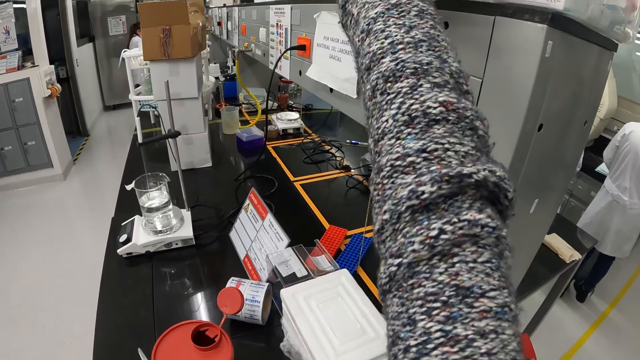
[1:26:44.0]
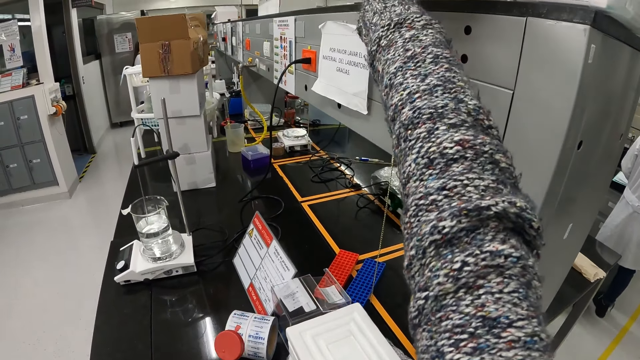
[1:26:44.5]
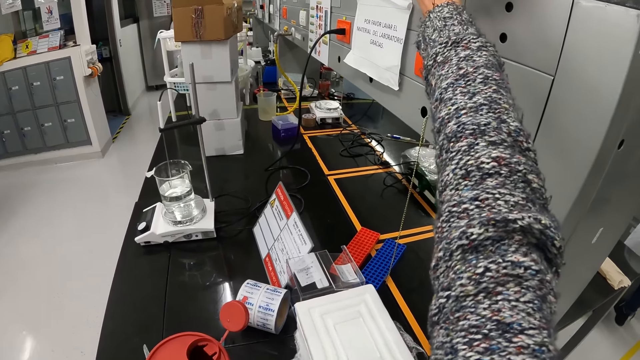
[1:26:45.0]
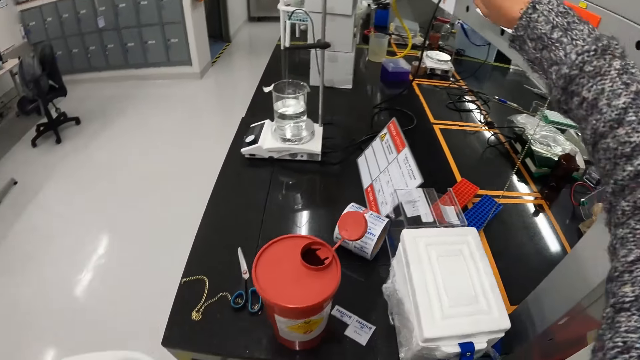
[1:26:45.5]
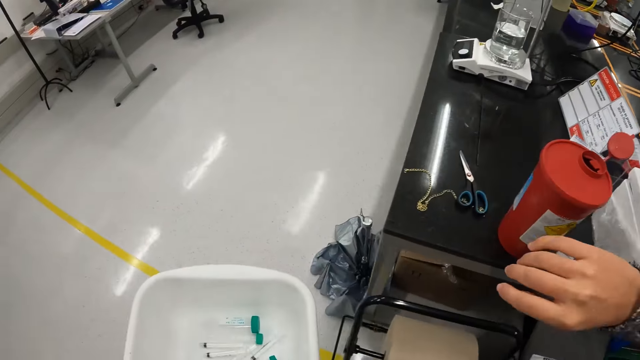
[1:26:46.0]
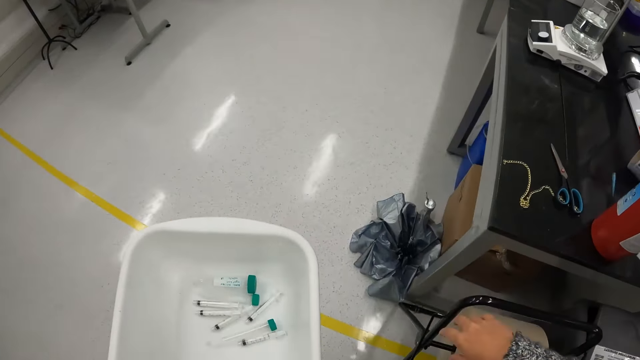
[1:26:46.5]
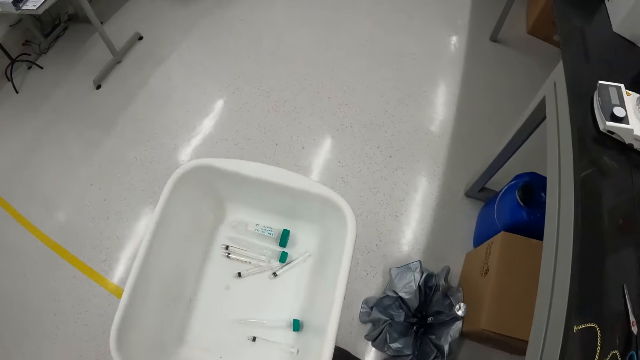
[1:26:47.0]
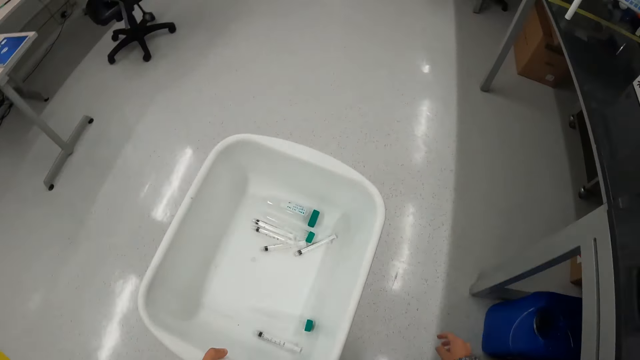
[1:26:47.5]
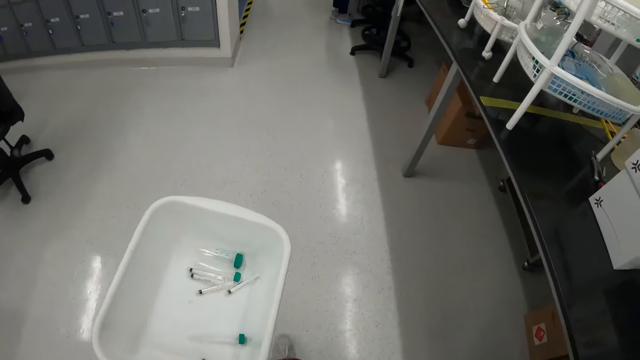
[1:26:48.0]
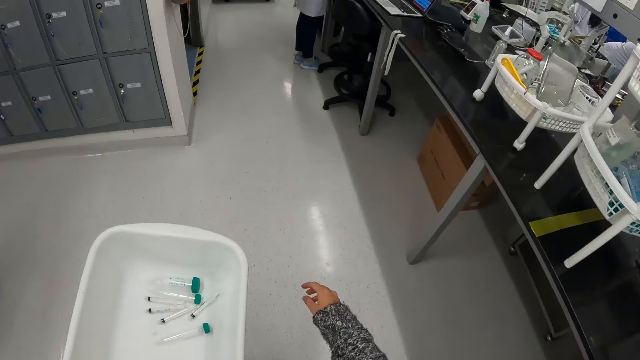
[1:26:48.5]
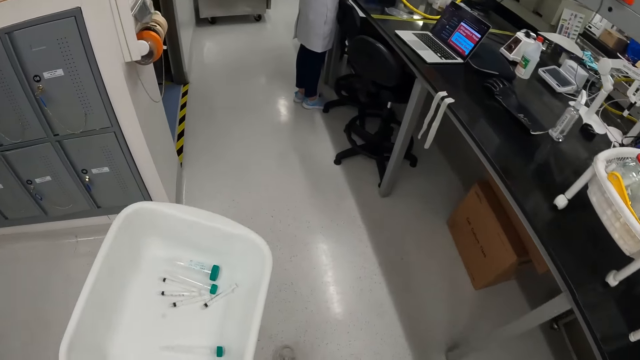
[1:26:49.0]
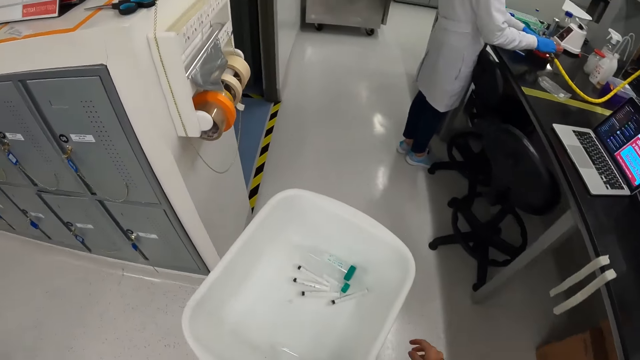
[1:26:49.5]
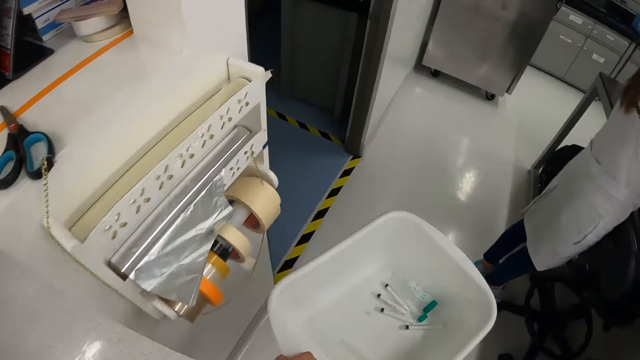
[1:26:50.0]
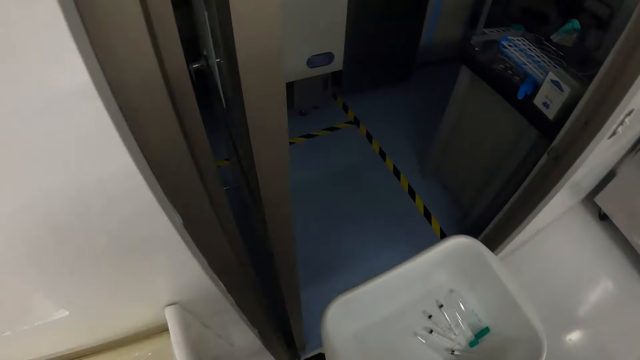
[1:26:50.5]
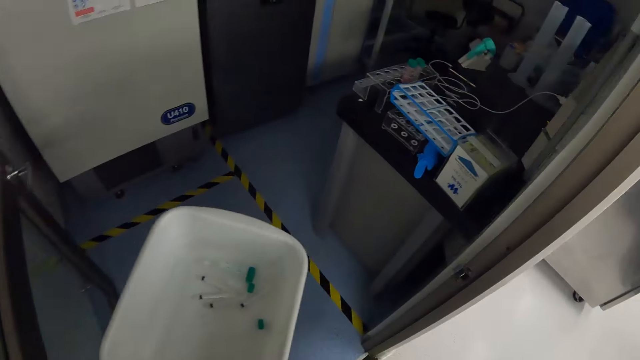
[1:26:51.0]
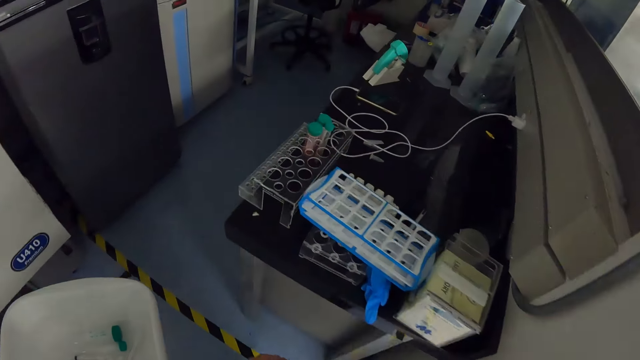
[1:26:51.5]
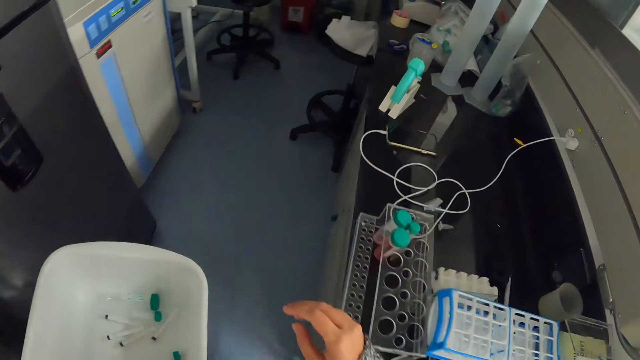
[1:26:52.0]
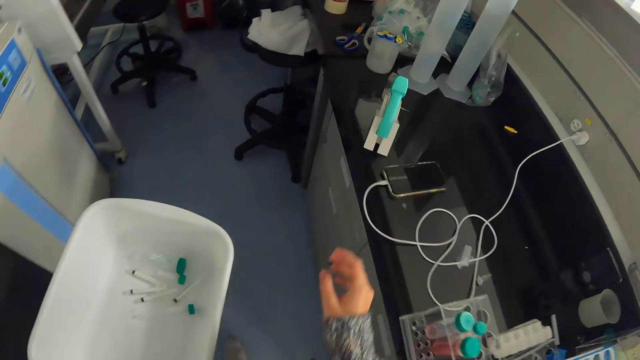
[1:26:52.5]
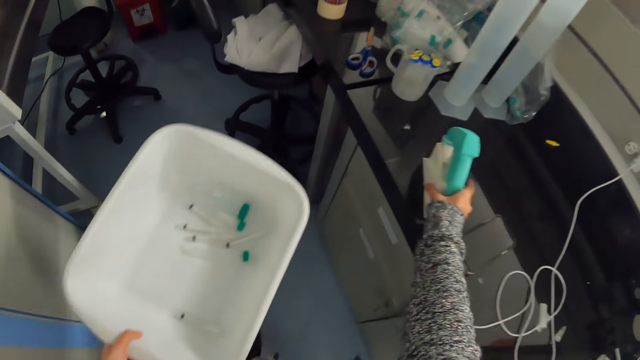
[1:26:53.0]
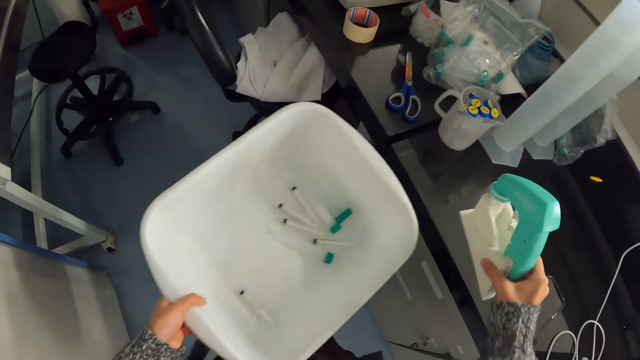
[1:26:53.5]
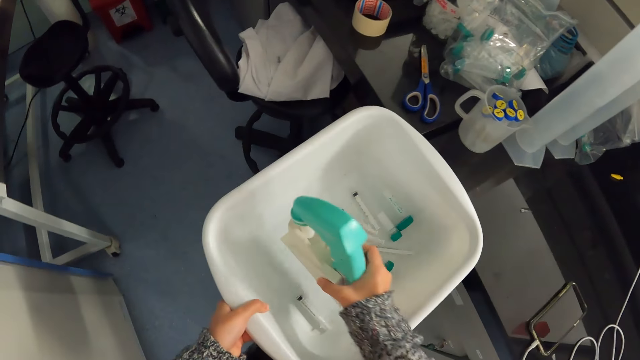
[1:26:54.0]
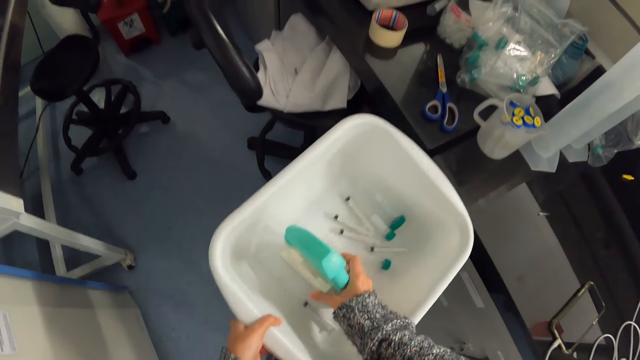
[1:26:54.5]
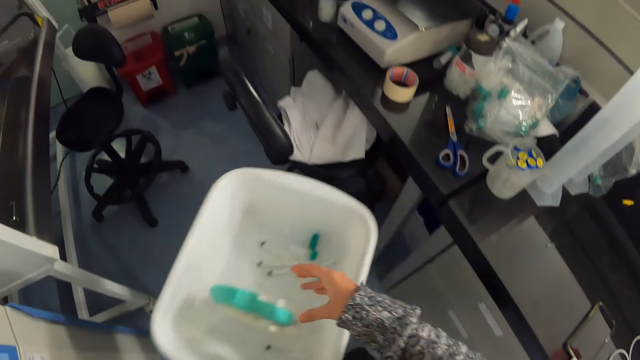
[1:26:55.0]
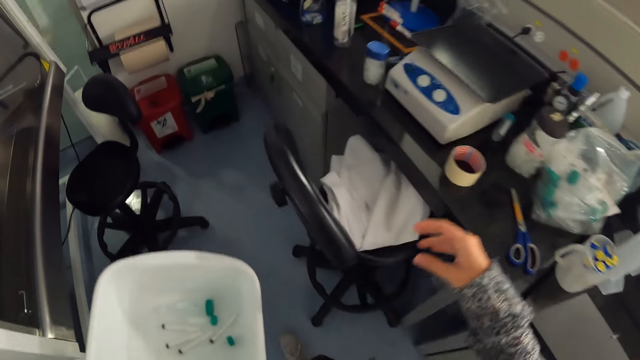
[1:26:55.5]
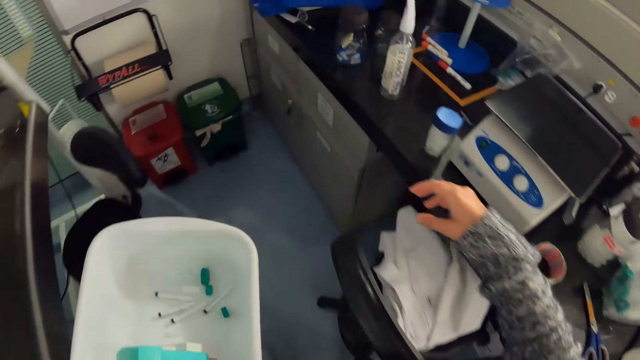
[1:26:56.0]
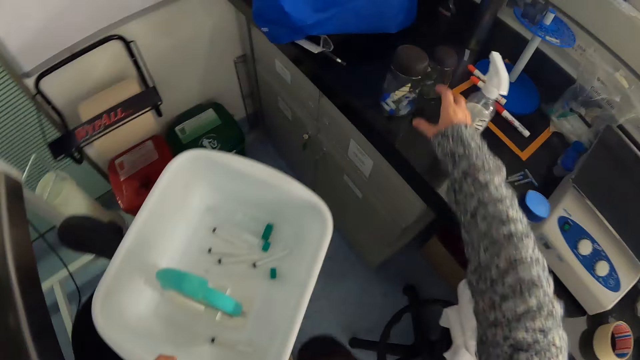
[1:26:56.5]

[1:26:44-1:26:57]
The camera wearer places the lab basin on the shelf. They turn around. They walk in the laboratory. They walk around the room. They pick up the microscope. They place the microscope in the lab basin. They move in the lab.

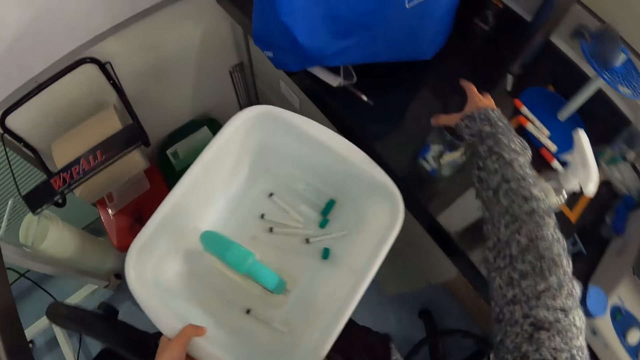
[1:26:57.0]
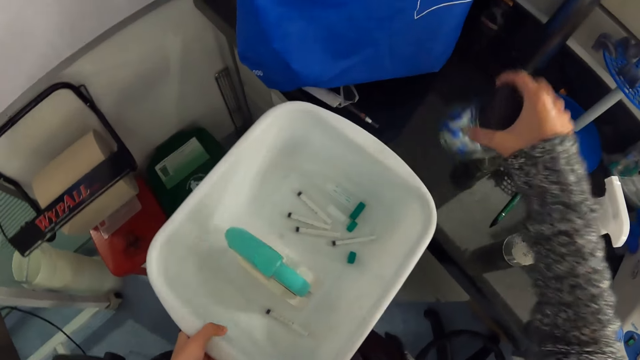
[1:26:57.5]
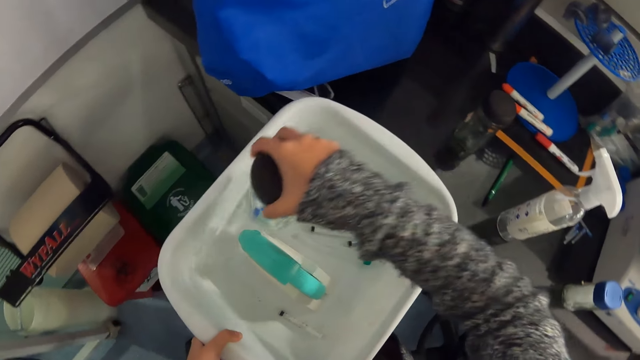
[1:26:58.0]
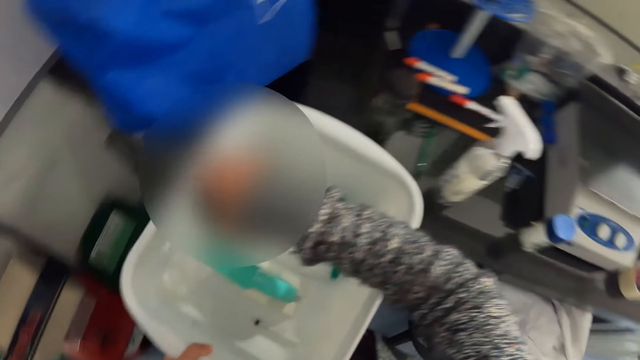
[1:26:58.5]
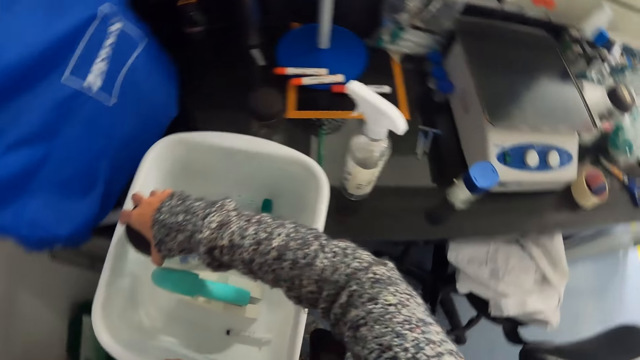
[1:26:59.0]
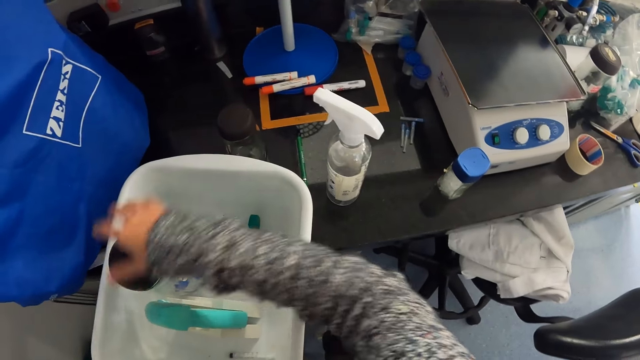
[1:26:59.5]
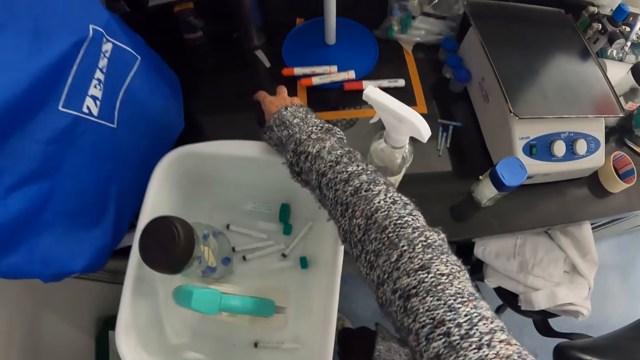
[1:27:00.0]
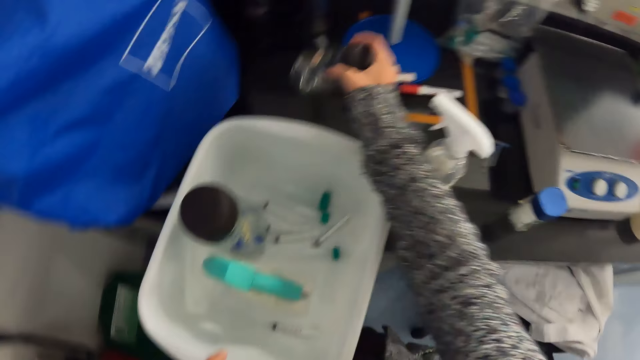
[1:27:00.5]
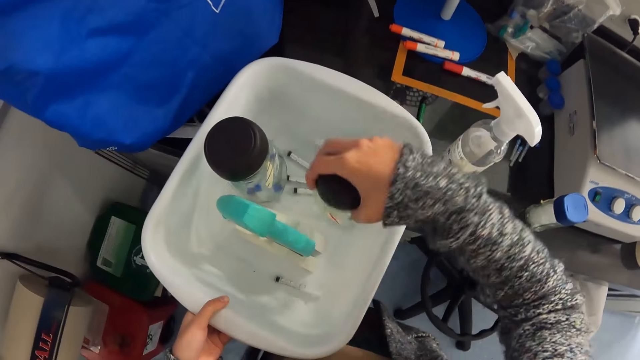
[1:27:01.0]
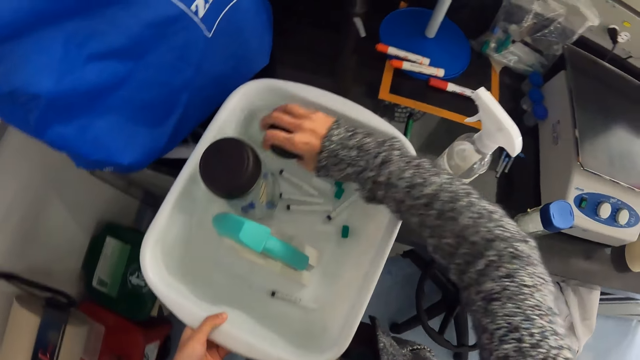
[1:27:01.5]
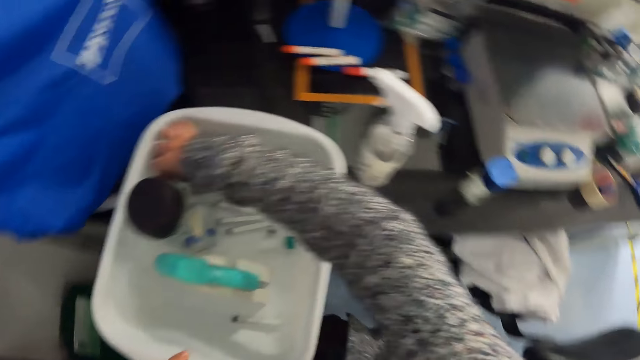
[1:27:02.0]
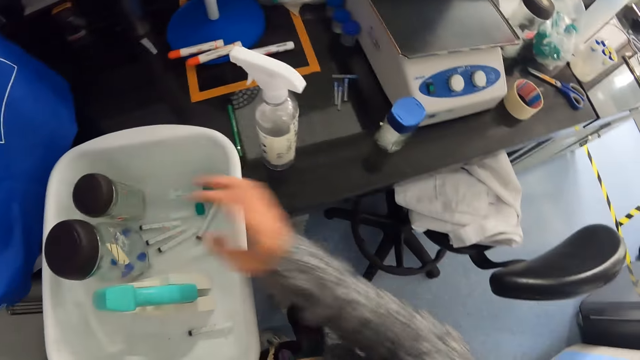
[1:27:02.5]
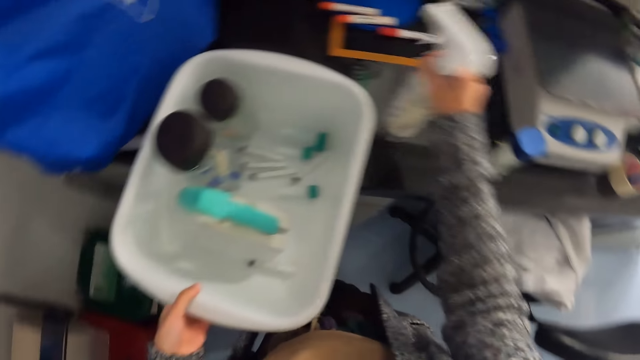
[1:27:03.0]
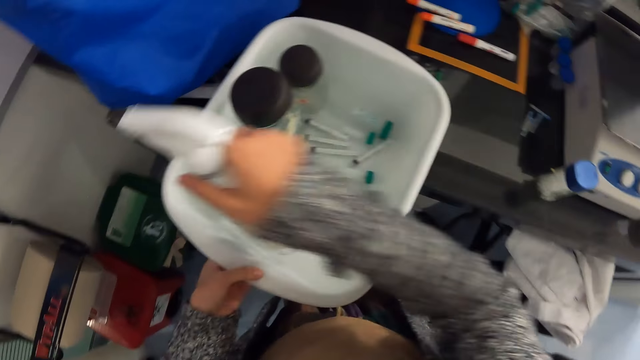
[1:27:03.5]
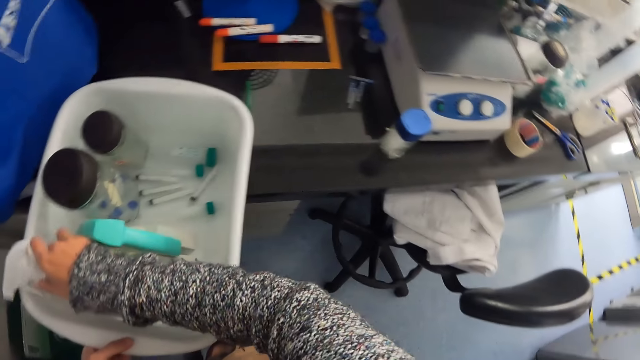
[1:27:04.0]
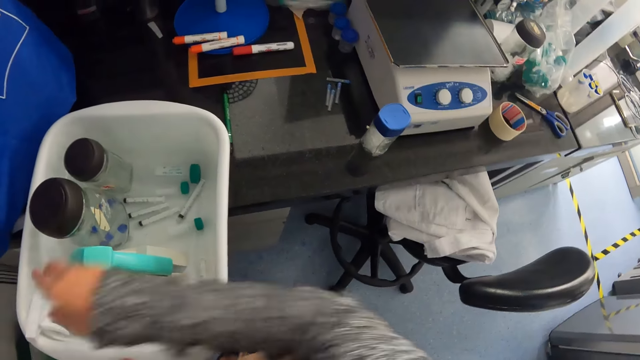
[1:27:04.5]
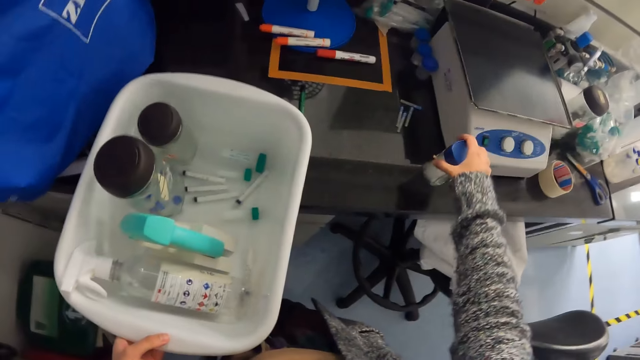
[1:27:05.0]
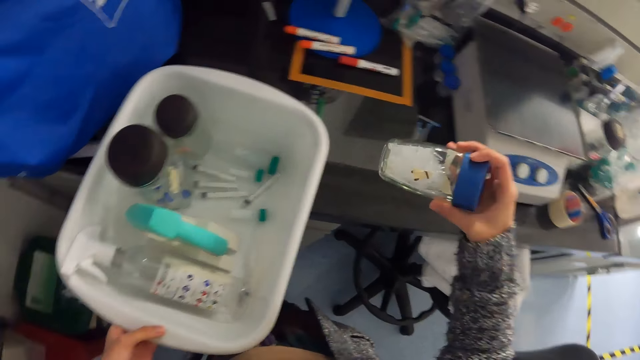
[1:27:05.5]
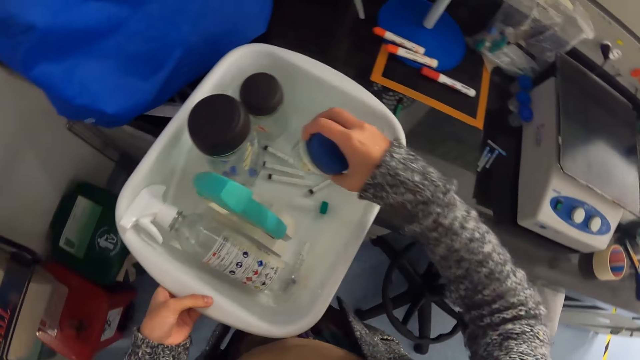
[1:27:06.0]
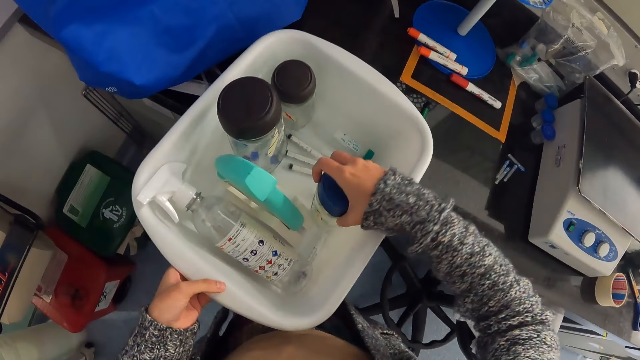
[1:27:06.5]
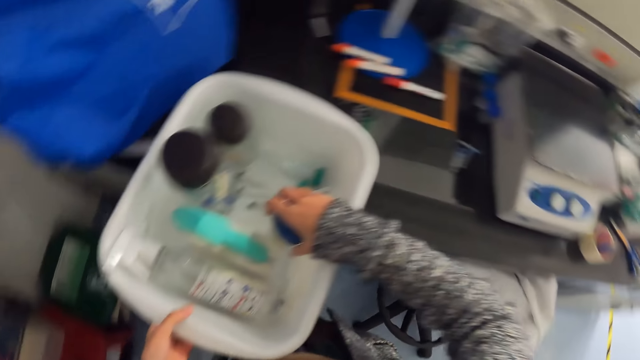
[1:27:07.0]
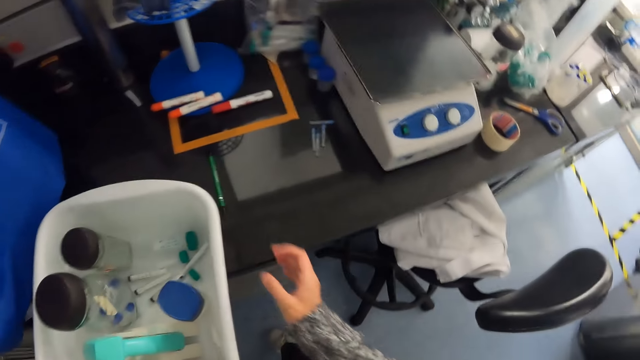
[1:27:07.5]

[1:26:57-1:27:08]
The camera wearer picks up the can. They place the can in the lab basin. They pick up another can. They place the can in the lab basin. They pick up the hand sprayer. They place the hand sprayer in the lab basin. They pick up the can. They place the can in the lab basin. They look around.
